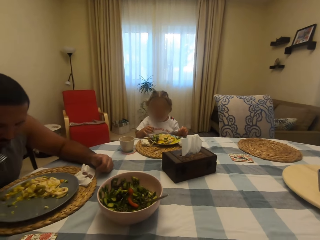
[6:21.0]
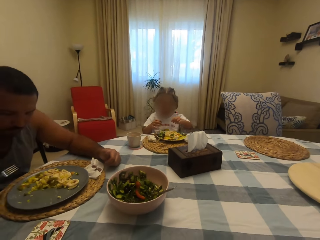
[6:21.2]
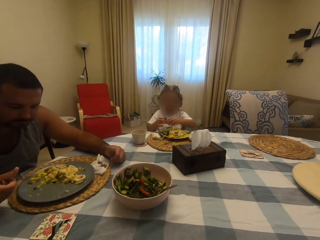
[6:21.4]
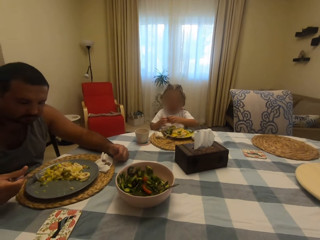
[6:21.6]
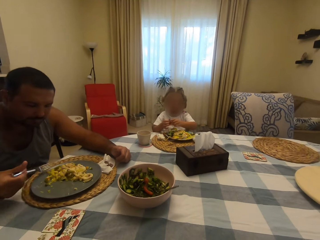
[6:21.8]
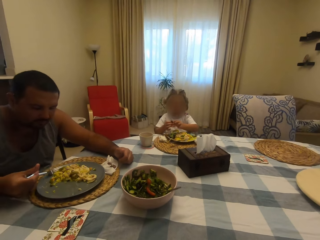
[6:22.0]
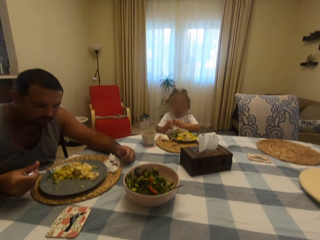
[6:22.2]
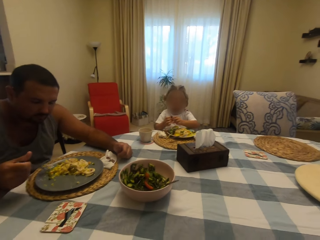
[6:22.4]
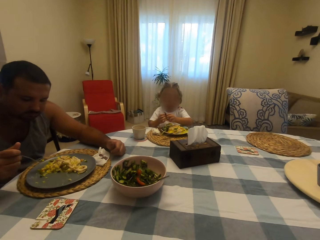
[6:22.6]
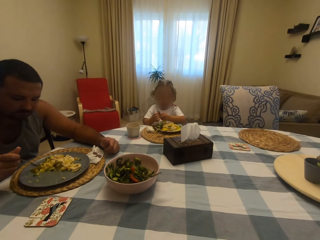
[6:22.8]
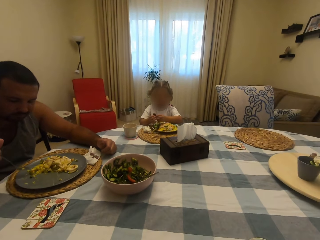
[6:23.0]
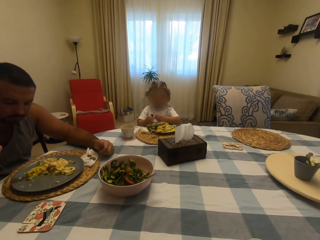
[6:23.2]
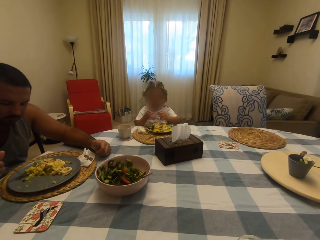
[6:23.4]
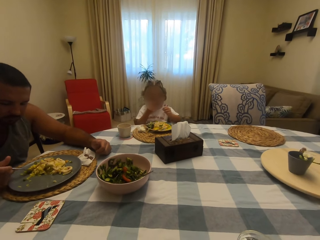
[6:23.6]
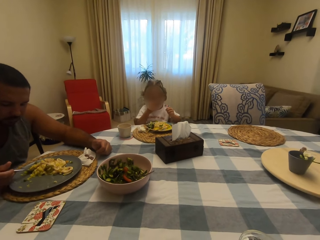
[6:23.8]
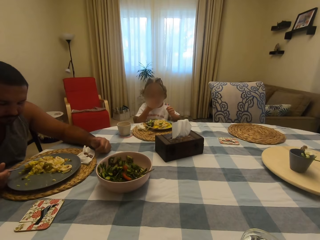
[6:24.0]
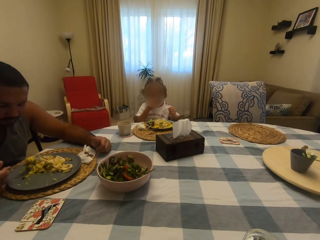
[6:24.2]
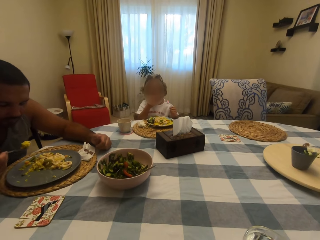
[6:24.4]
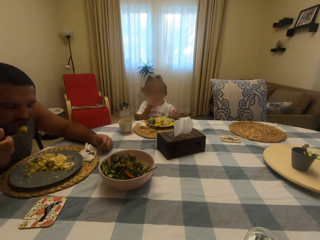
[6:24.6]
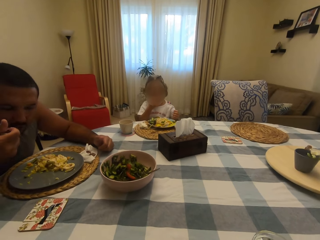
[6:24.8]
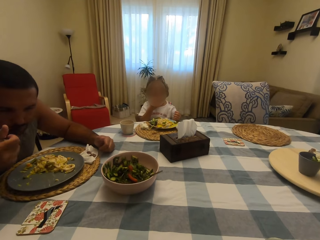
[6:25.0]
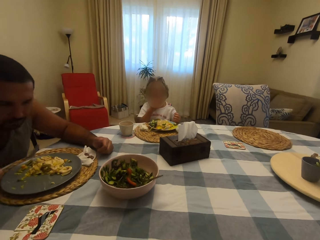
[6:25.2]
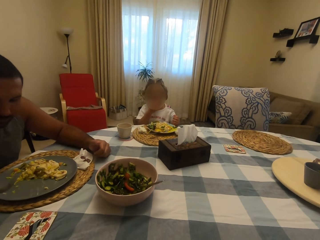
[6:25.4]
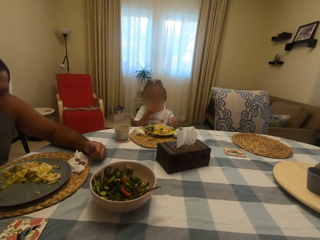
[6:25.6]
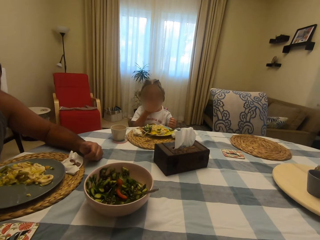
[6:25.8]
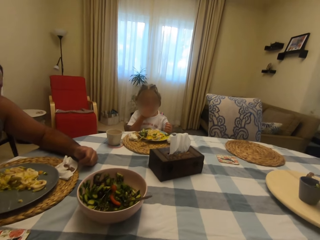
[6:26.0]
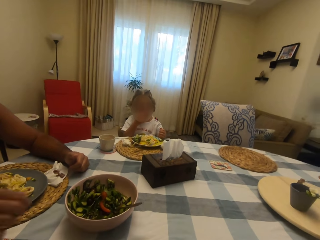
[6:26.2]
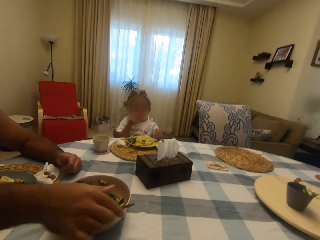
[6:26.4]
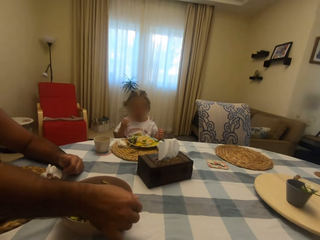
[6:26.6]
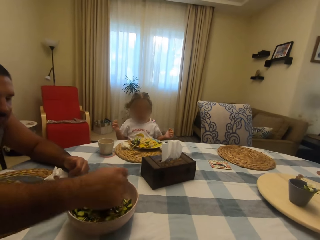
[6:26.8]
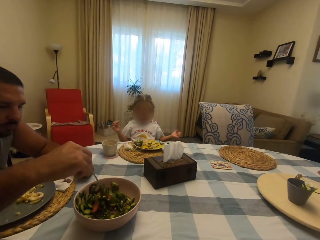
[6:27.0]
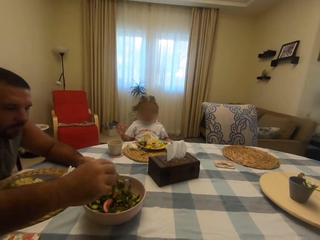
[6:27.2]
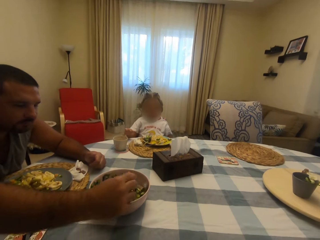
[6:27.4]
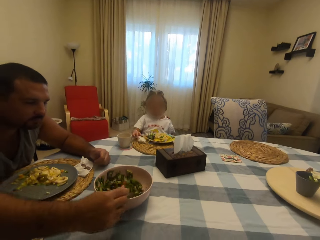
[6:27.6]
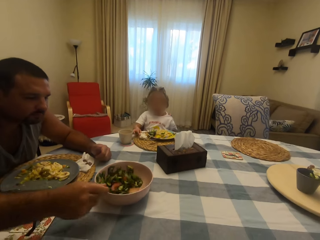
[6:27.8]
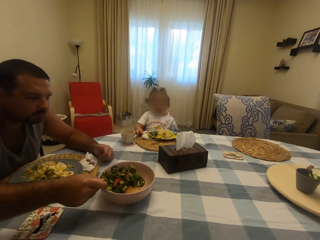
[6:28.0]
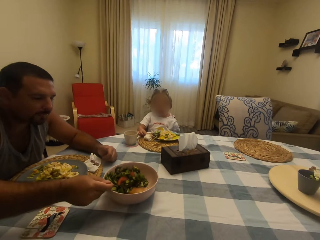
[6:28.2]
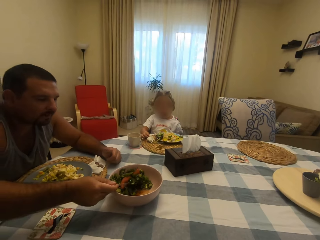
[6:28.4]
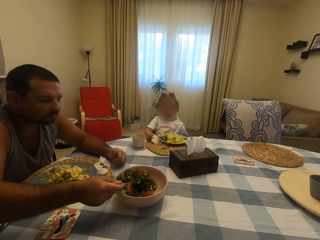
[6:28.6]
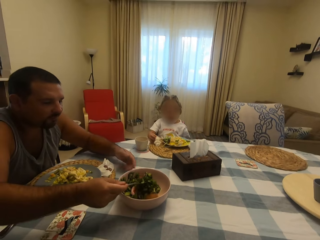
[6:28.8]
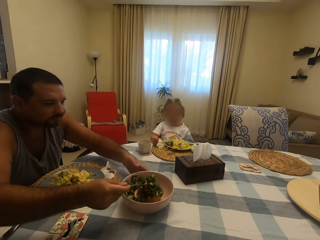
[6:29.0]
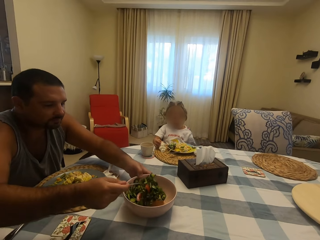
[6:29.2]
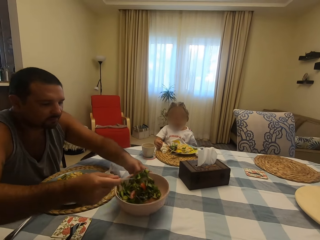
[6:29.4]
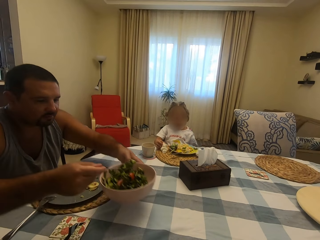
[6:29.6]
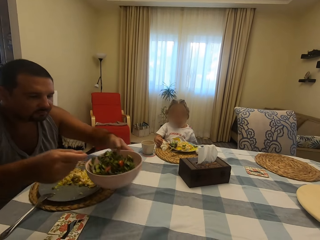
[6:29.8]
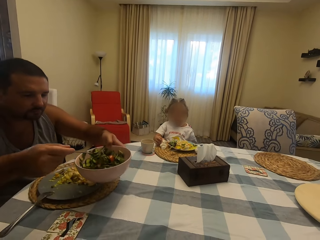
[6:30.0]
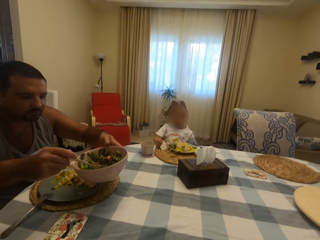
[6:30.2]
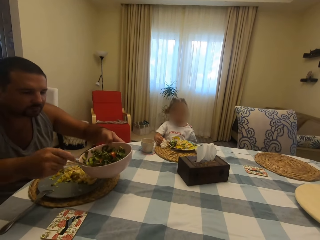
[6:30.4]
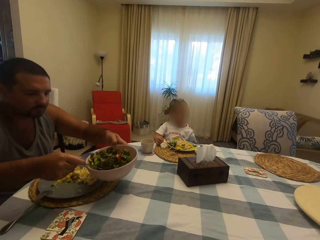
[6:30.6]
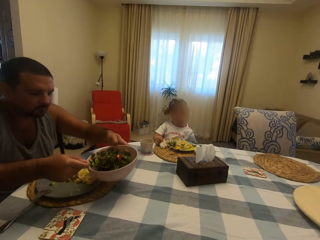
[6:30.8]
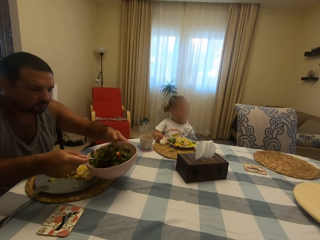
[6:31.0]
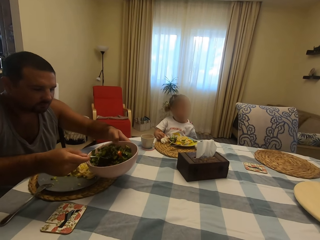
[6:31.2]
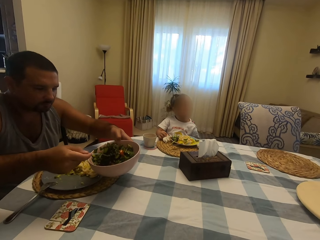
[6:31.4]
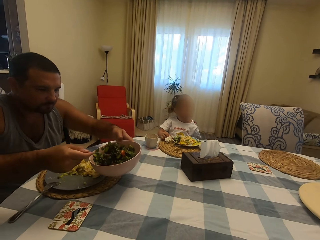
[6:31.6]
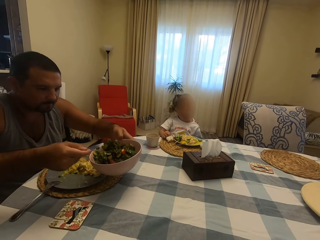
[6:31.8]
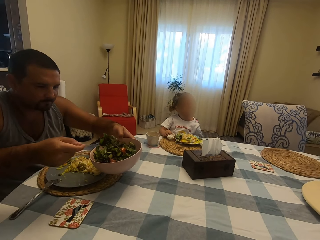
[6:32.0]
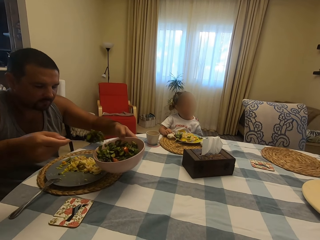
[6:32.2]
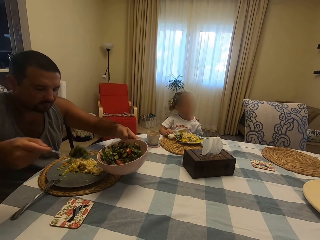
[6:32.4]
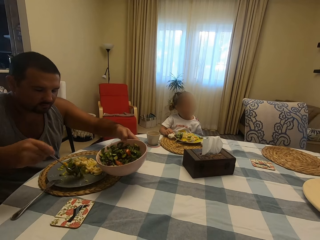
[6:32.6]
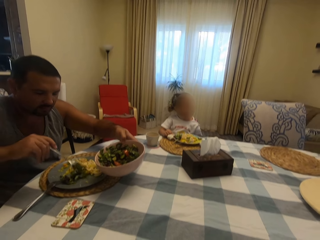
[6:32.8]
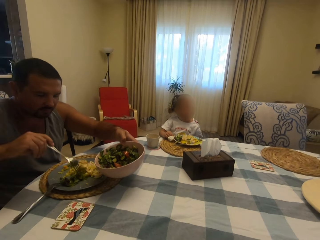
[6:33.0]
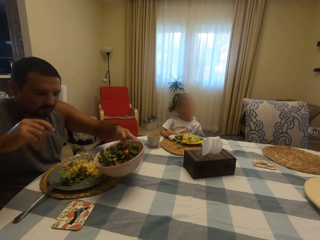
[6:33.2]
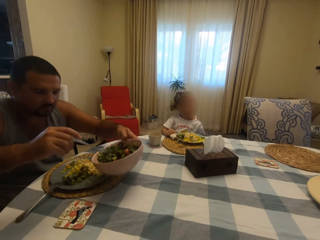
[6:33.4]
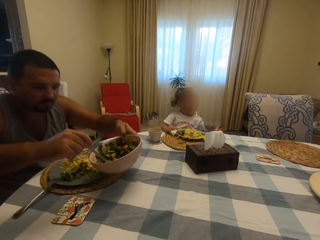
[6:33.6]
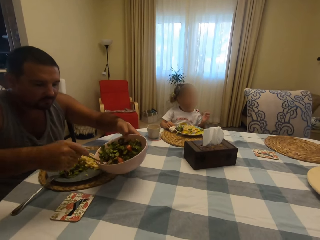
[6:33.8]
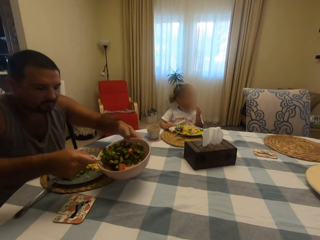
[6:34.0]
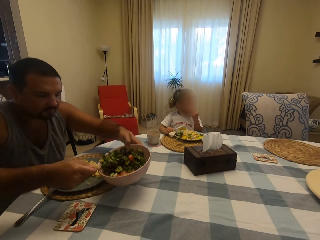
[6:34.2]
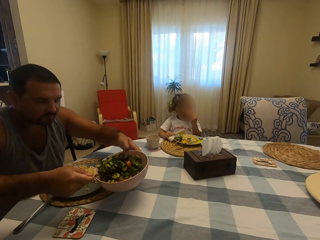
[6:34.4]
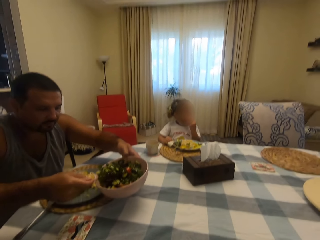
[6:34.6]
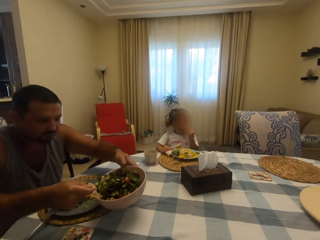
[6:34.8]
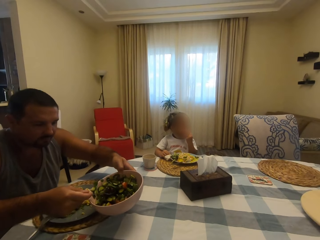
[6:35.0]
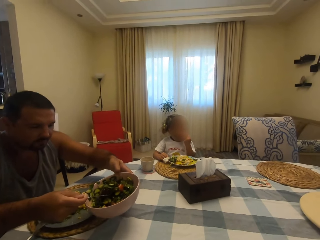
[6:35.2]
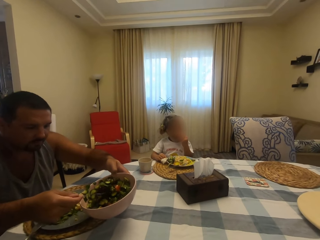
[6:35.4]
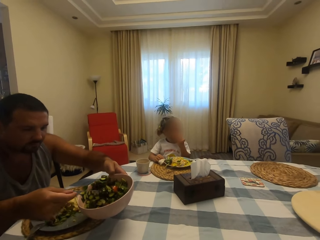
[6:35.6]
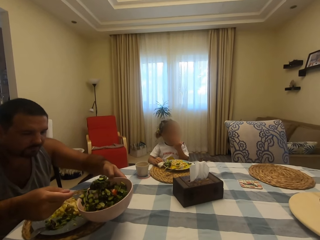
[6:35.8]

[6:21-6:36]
The camera wearer converses with a child. A man eats food. The man serves food in a plate. The man scoops vegetables in the bowl. The camera wearer speaks to the child. They speak to the child again. The man puts vegetables in the plate.

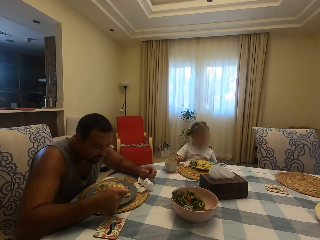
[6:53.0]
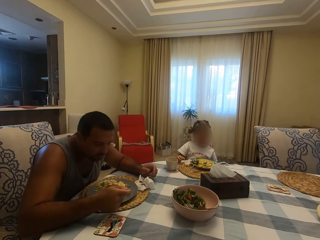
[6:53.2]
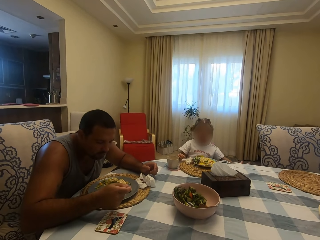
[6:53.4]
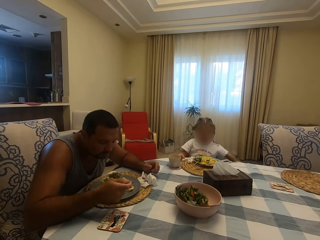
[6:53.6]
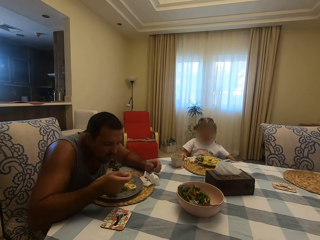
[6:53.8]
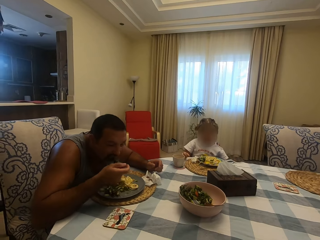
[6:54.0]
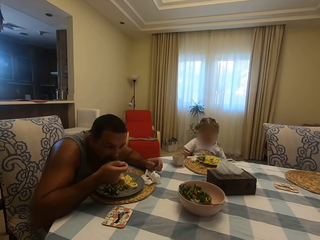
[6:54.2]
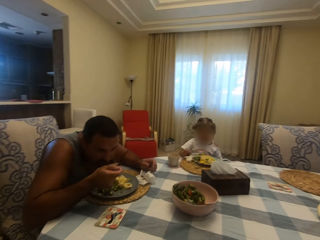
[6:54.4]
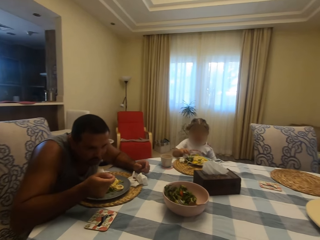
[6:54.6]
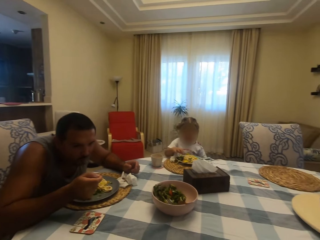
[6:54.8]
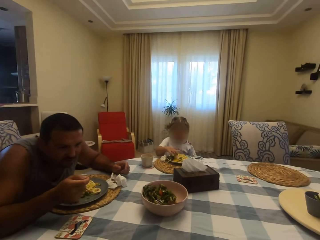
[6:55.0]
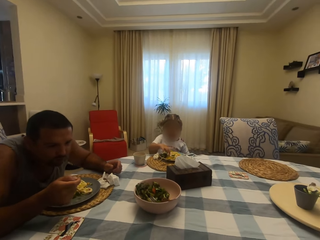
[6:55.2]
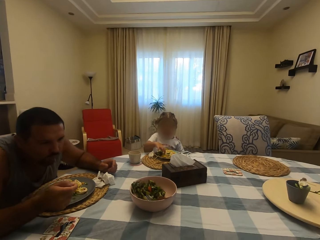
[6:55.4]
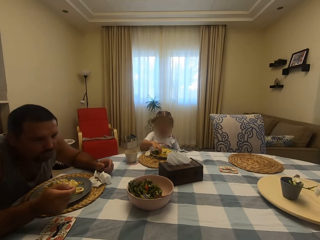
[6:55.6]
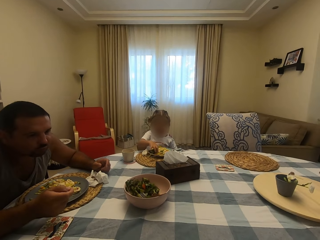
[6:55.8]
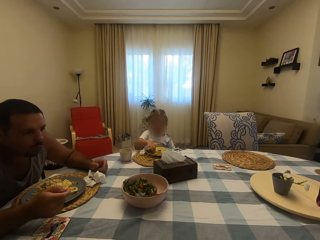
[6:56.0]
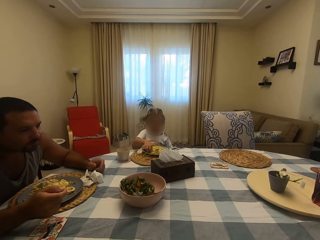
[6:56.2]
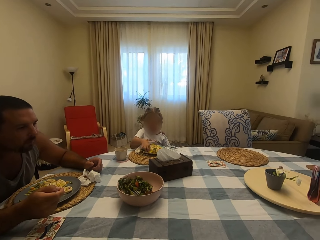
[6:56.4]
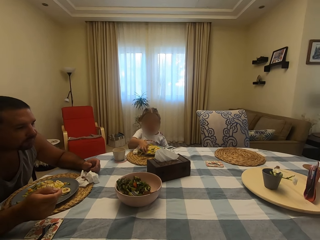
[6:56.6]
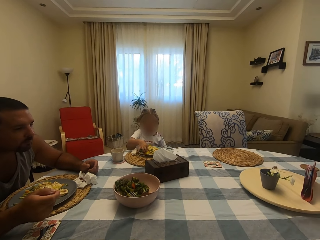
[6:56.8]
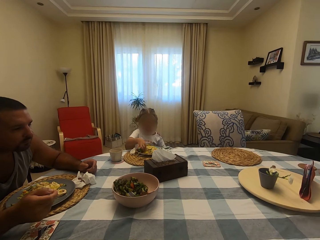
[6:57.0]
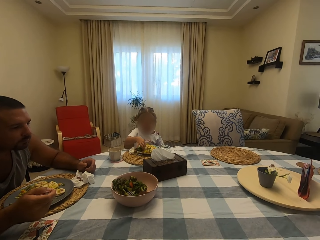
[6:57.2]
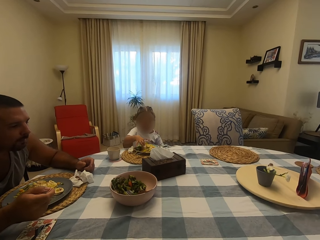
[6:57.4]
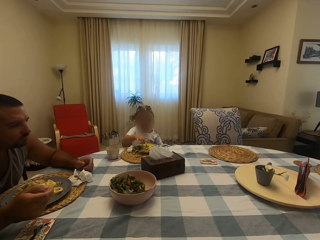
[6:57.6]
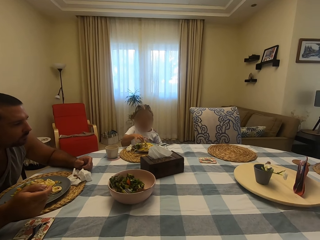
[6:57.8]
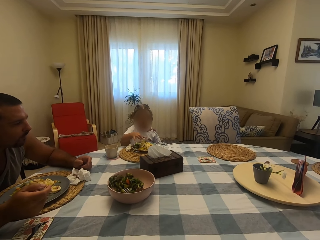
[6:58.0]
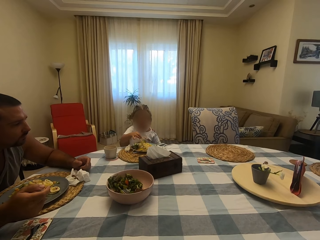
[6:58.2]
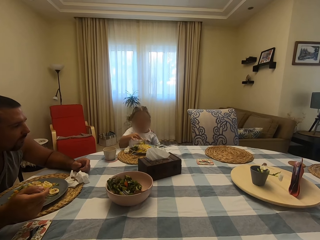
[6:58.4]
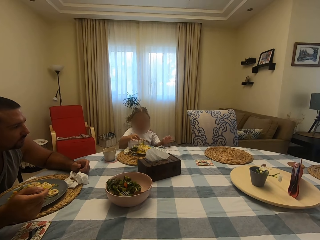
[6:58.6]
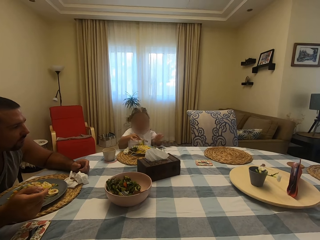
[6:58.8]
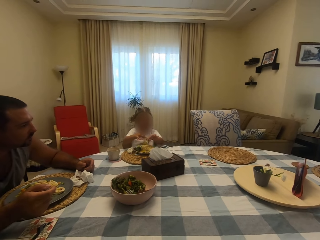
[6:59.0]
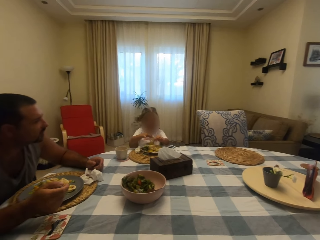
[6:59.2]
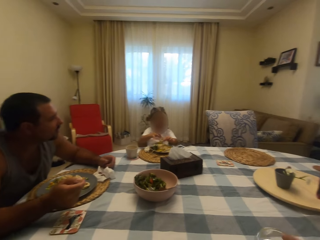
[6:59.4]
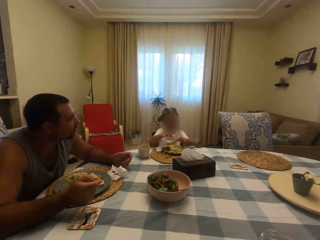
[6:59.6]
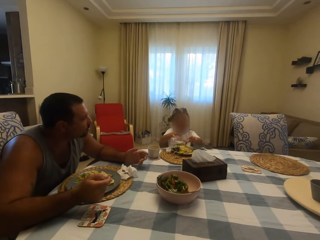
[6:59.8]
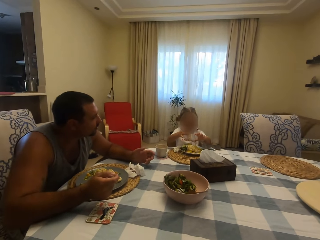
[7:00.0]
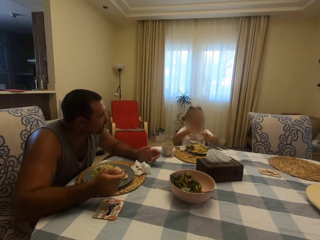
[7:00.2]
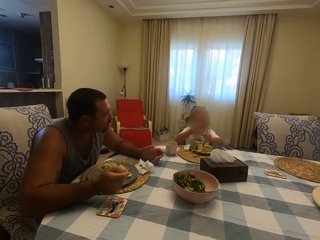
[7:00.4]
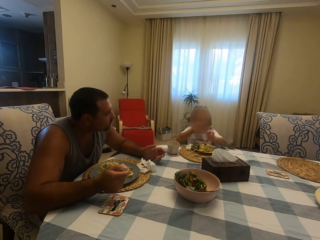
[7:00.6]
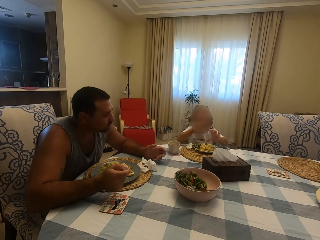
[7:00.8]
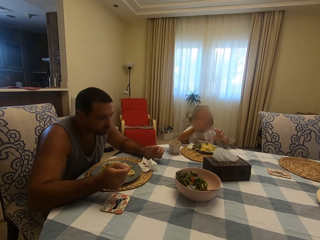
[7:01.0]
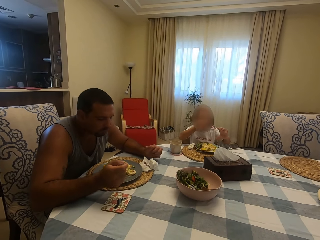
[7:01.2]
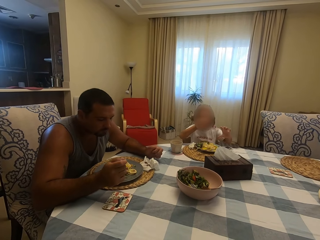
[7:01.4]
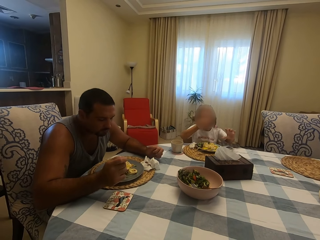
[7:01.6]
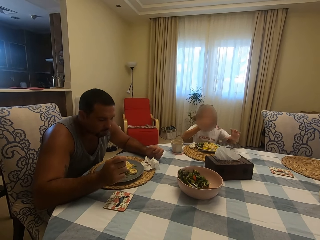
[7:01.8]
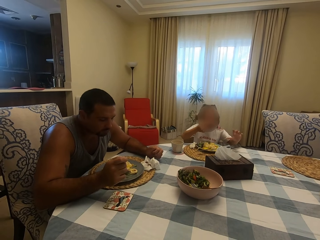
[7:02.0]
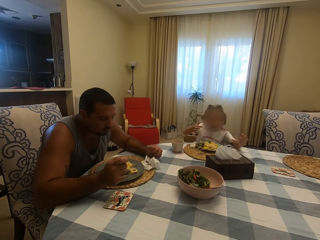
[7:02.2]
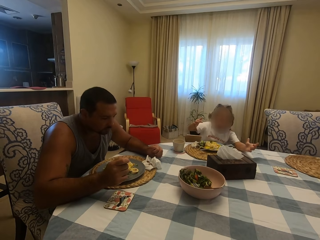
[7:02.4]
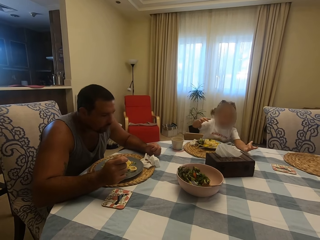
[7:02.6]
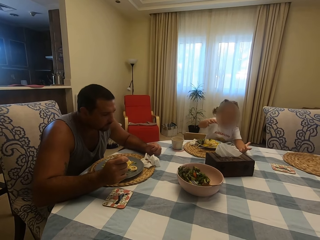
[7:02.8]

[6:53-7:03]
A child eats food. A man eats food. The child converses with the man. The child picks a piece of meat. Someone looks at the child. The man speaks to the child. The child eats the meat.
